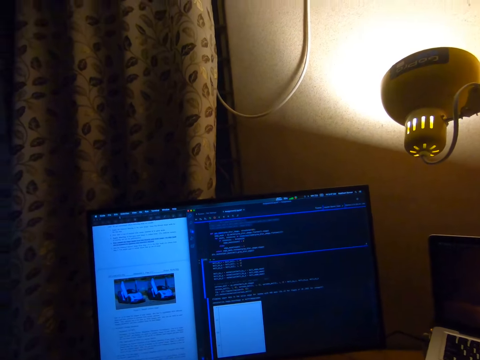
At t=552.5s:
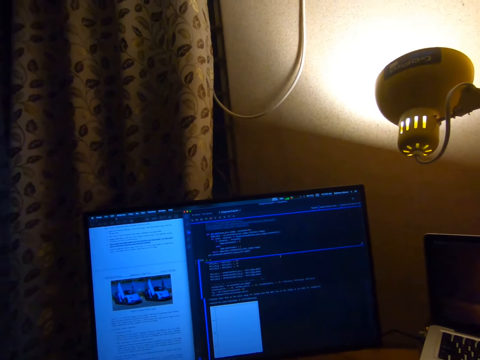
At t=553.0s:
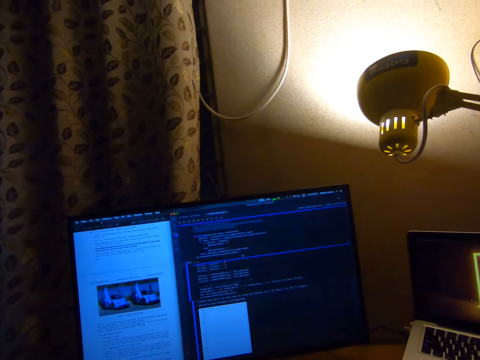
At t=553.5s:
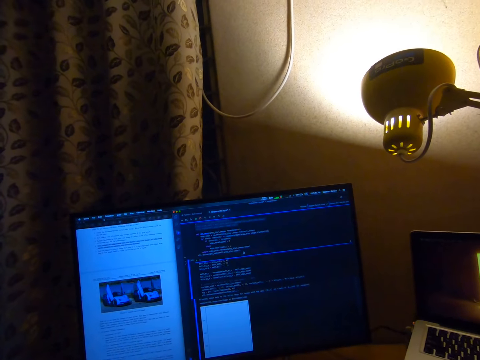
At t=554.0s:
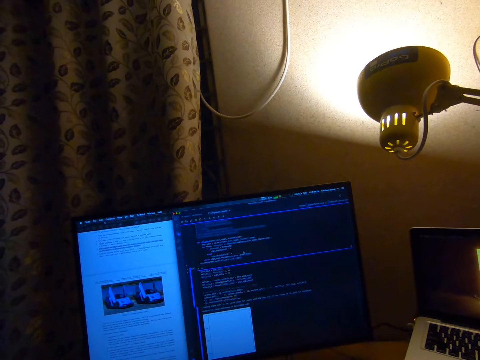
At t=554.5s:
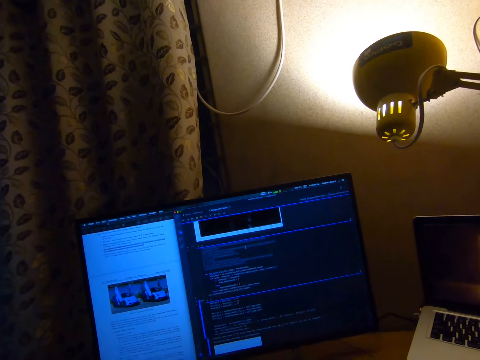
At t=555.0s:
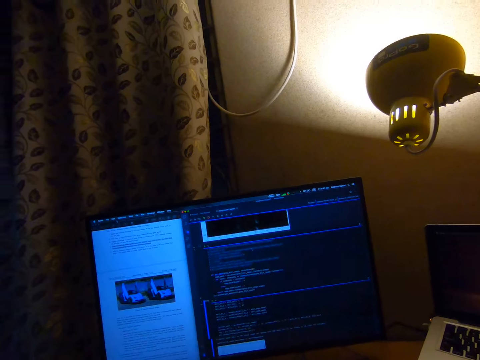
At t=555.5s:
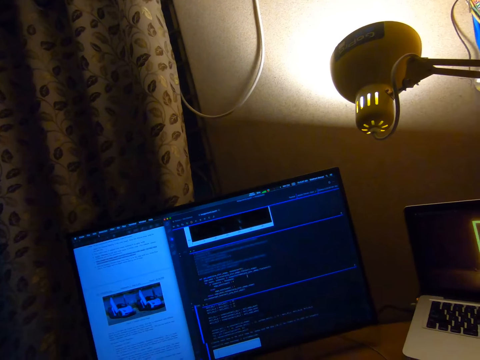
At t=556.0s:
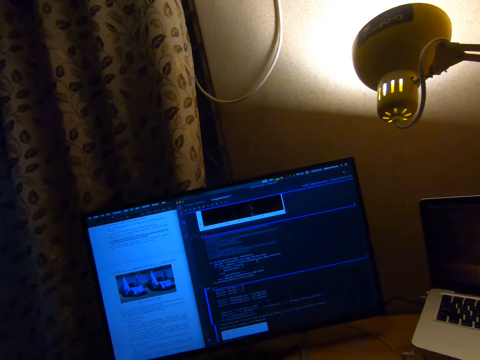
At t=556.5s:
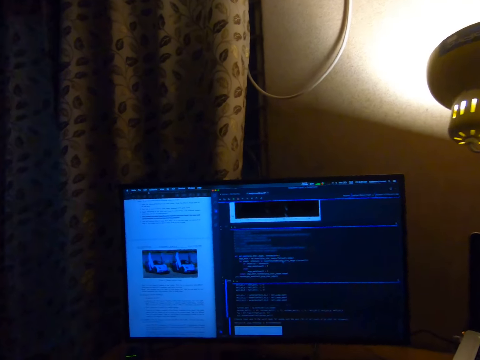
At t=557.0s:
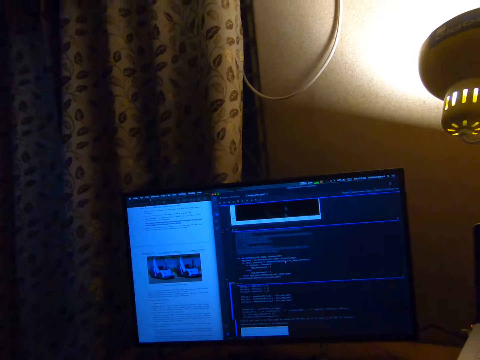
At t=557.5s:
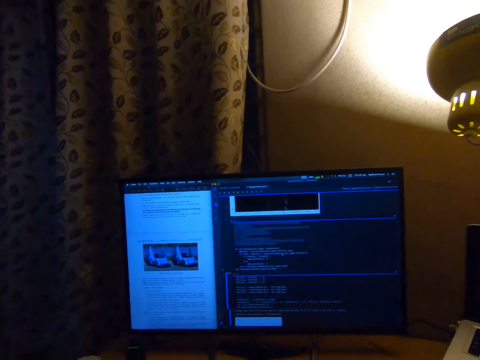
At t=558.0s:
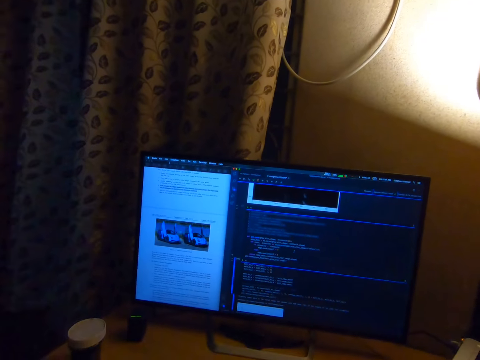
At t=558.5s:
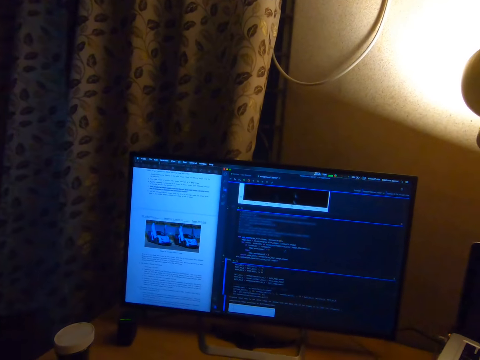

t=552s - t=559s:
The camera wearer moves the mouse pointer.

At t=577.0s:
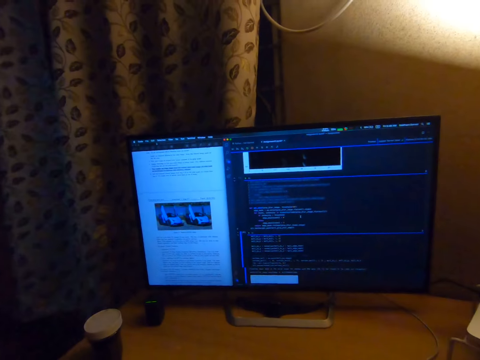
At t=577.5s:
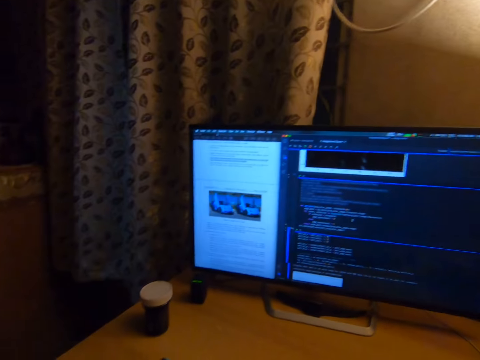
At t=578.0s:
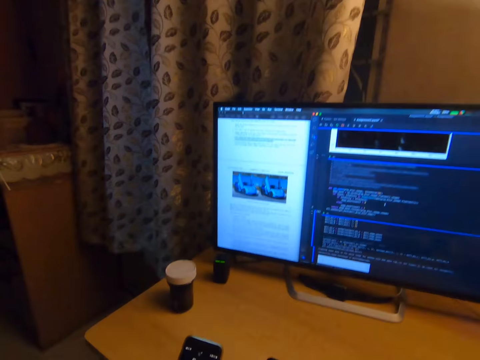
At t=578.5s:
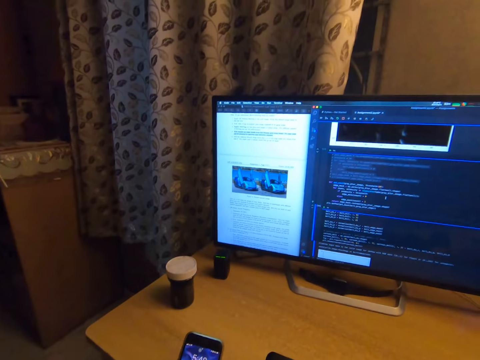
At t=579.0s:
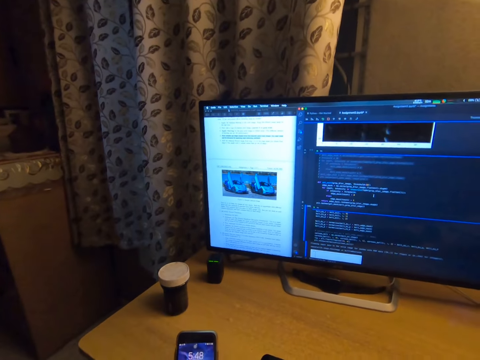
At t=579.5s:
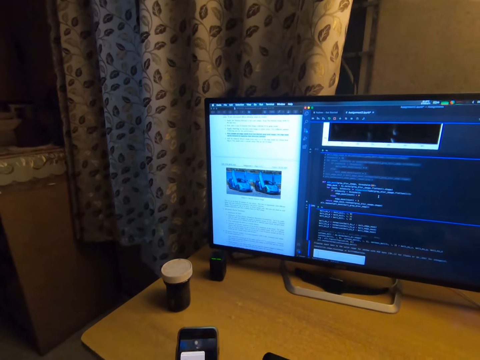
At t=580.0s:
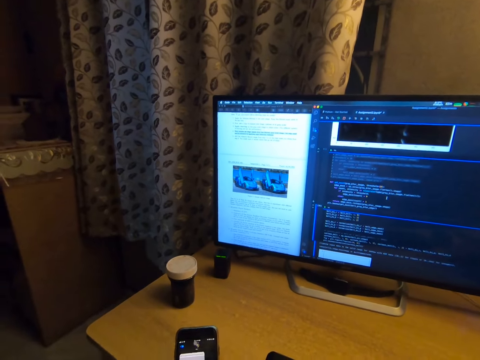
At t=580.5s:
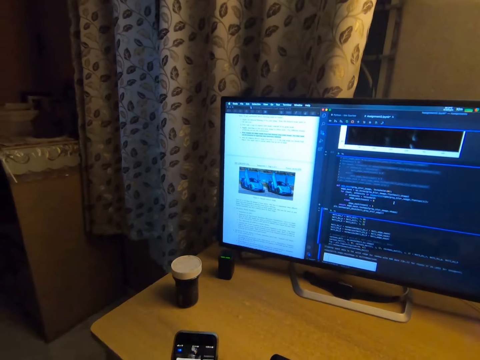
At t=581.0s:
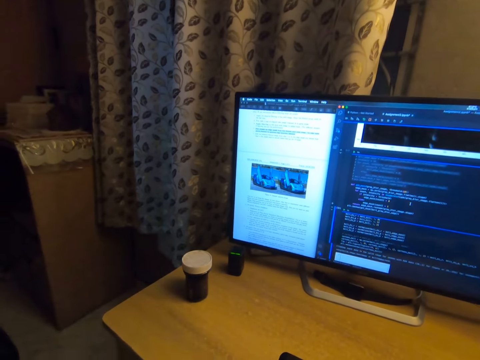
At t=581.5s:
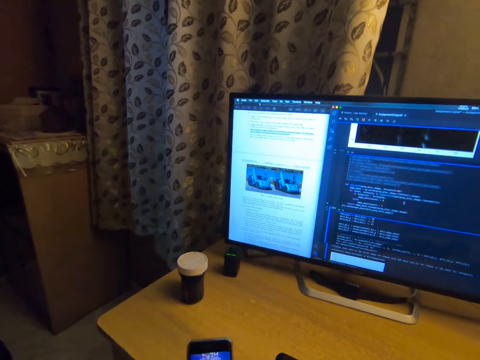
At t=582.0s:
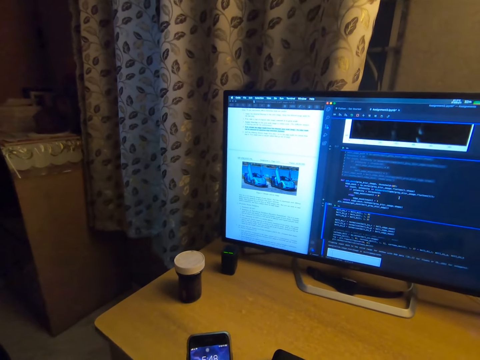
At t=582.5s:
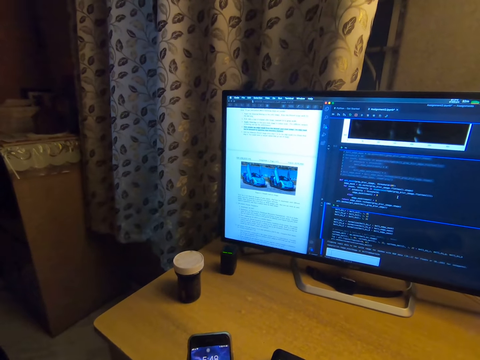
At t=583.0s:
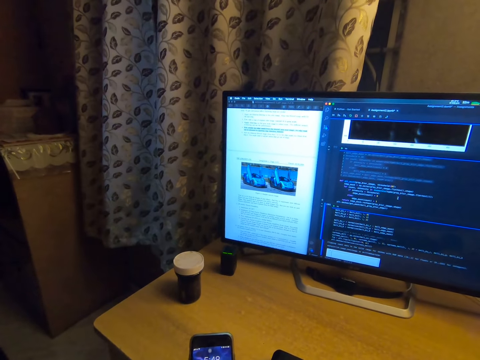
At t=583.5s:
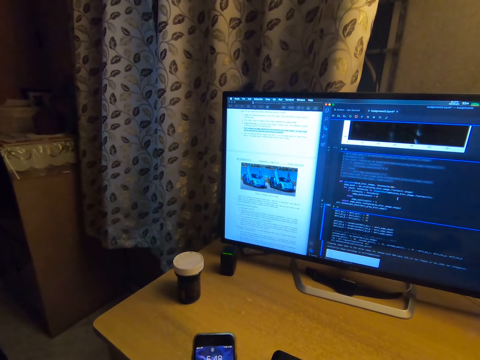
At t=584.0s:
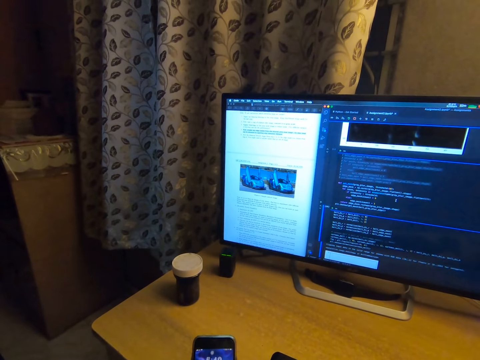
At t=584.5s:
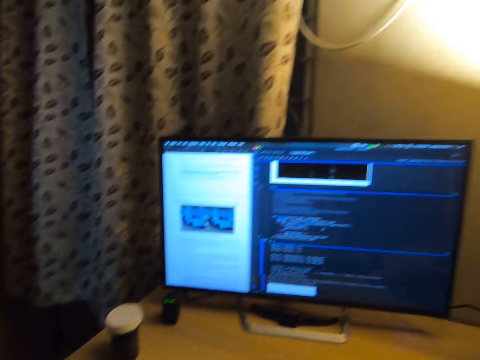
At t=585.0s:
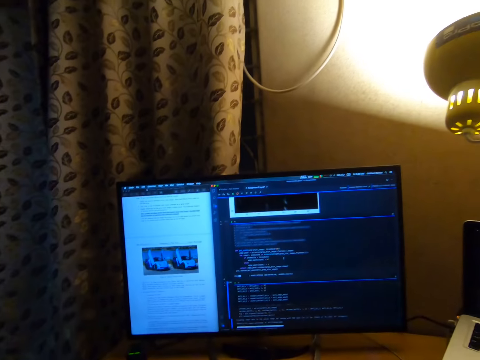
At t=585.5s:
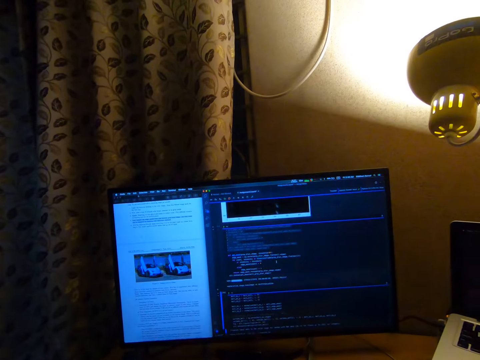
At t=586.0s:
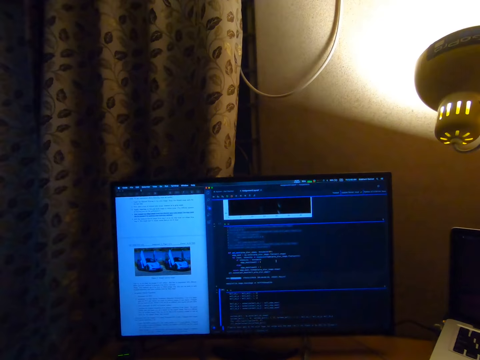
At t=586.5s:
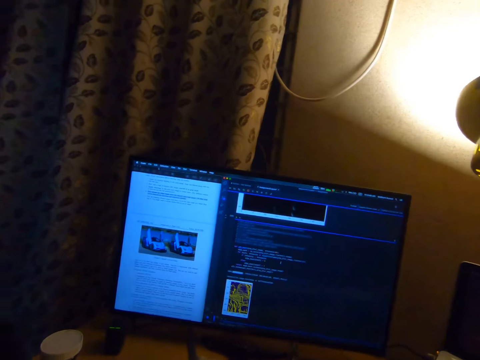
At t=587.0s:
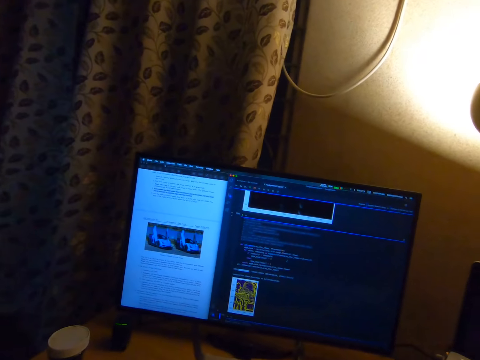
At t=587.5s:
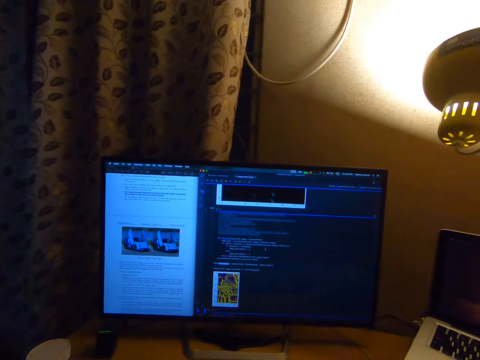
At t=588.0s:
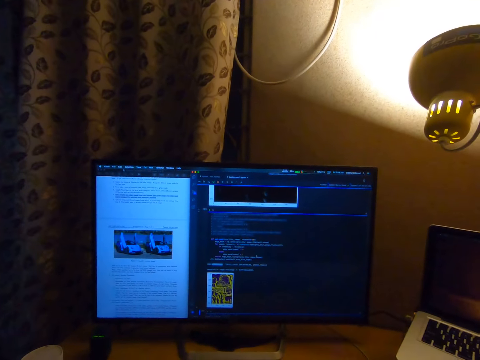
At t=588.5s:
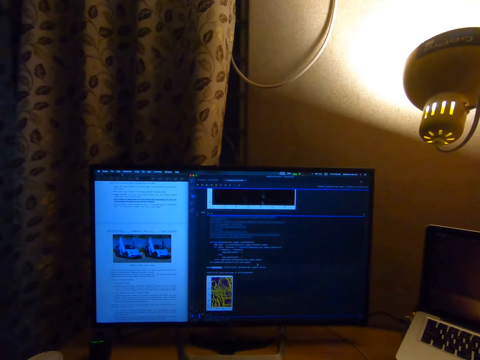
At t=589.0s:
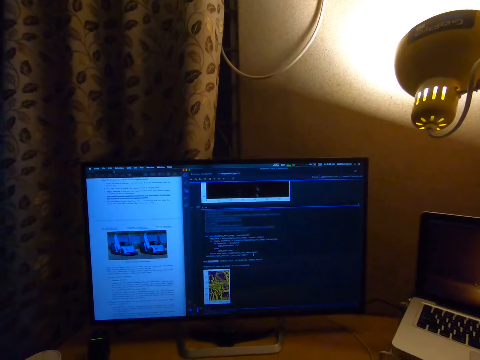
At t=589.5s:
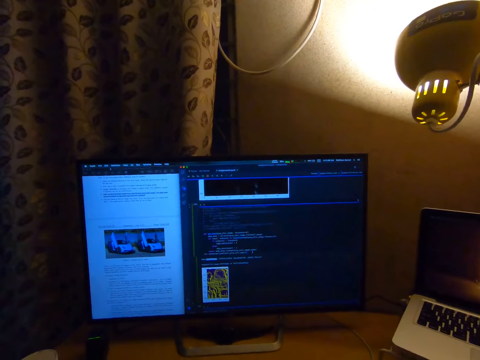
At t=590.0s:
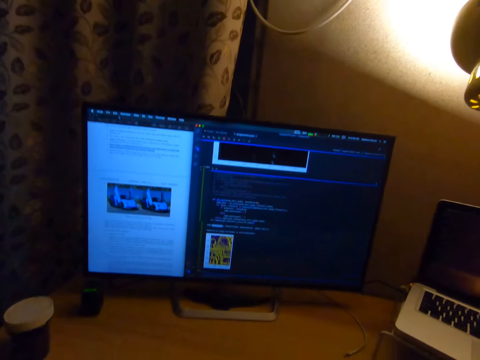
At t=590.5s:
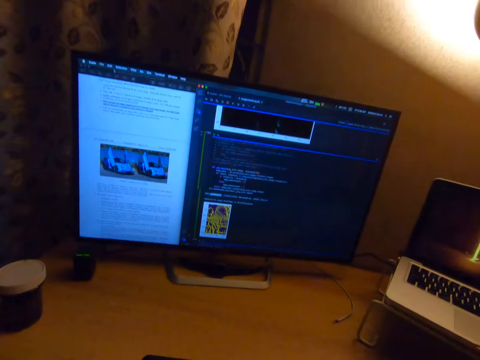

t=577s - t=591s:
The camera wearer scrolls the phone. They operate the computer.
